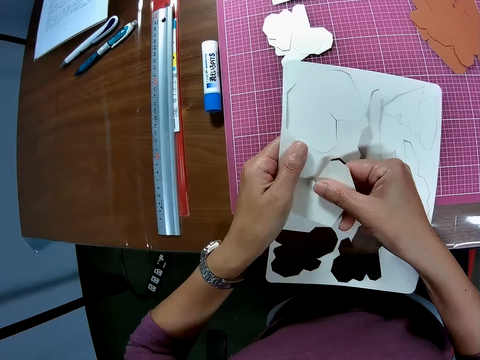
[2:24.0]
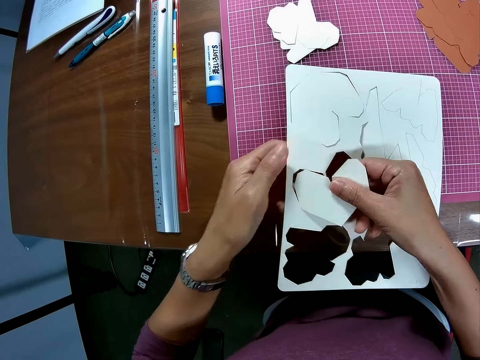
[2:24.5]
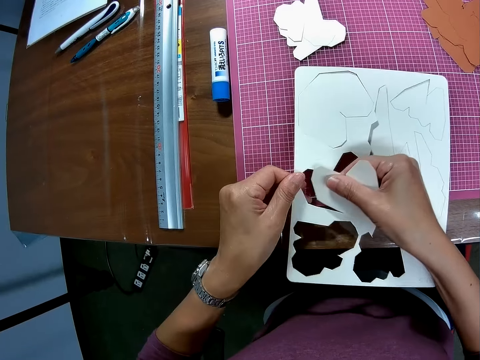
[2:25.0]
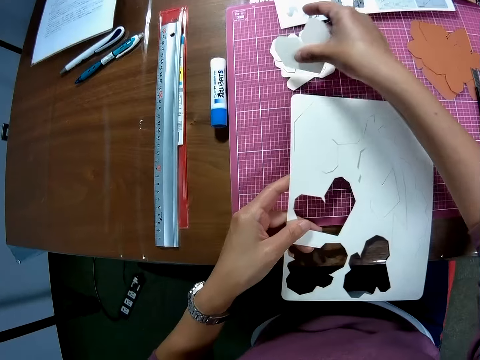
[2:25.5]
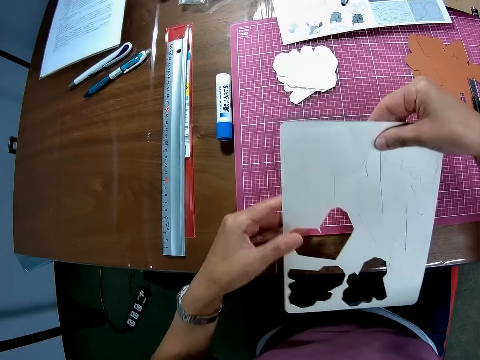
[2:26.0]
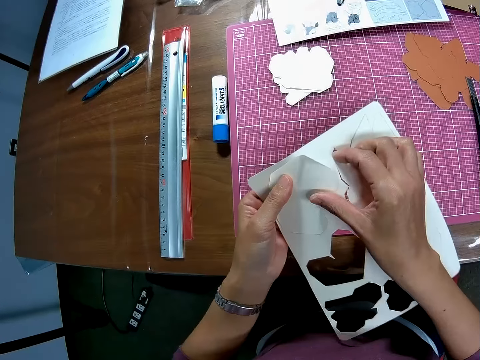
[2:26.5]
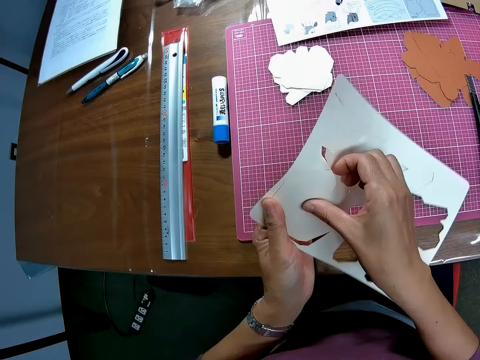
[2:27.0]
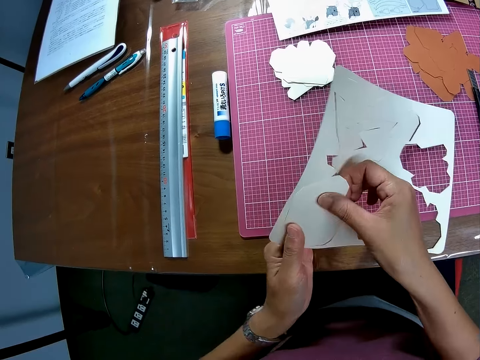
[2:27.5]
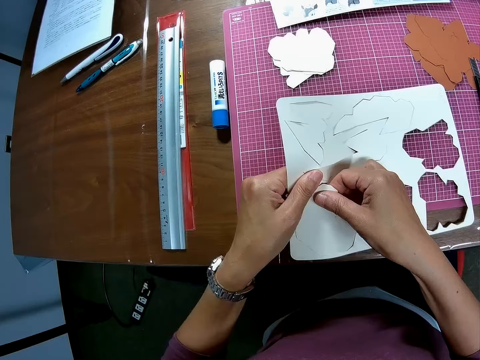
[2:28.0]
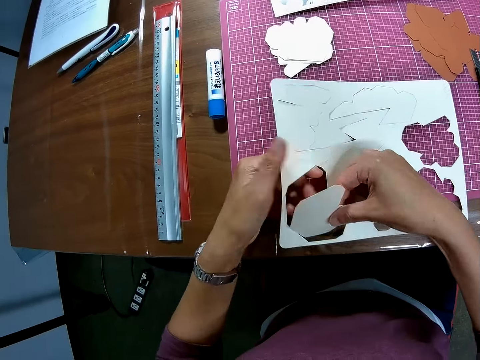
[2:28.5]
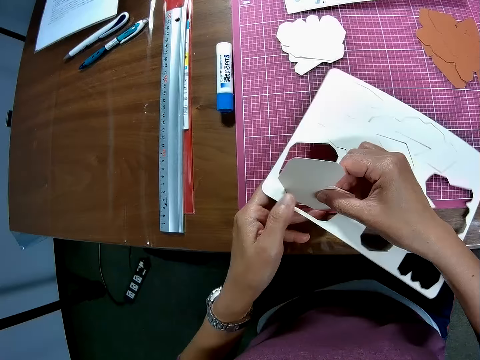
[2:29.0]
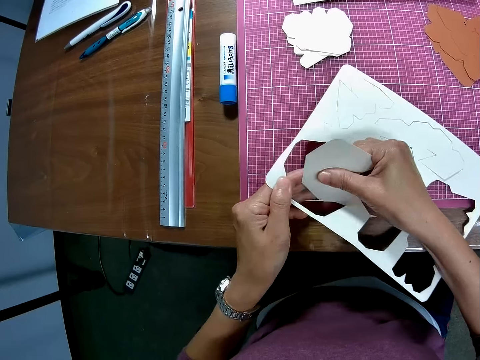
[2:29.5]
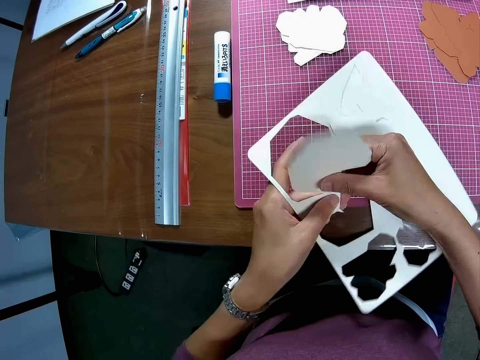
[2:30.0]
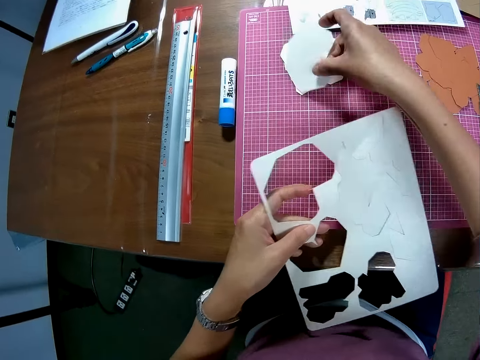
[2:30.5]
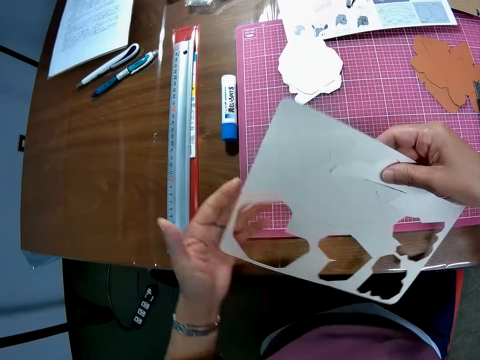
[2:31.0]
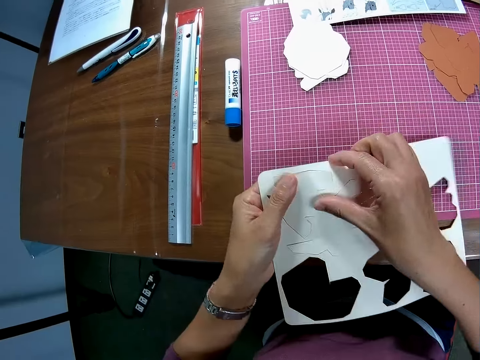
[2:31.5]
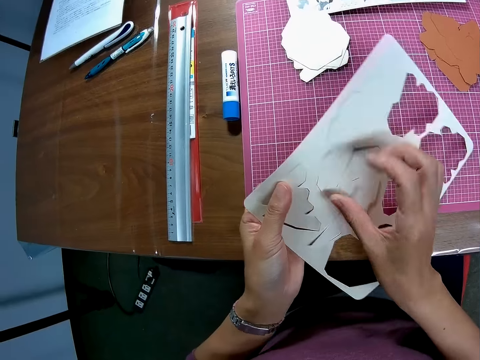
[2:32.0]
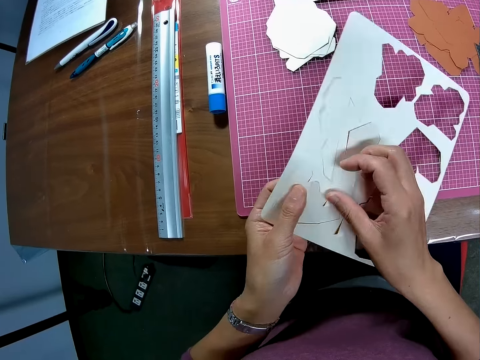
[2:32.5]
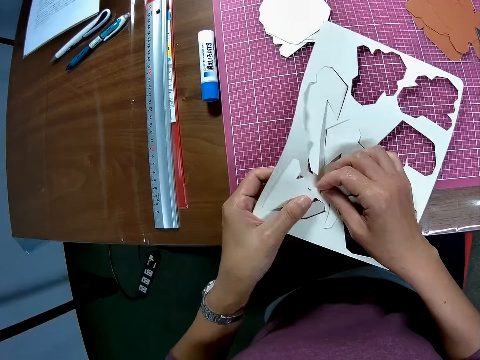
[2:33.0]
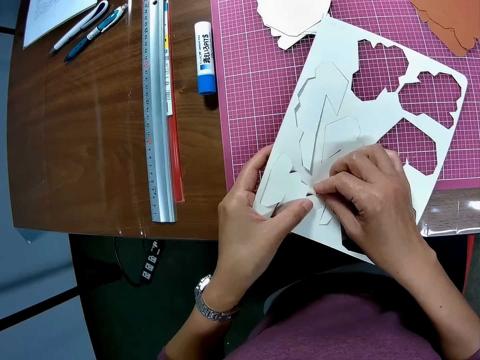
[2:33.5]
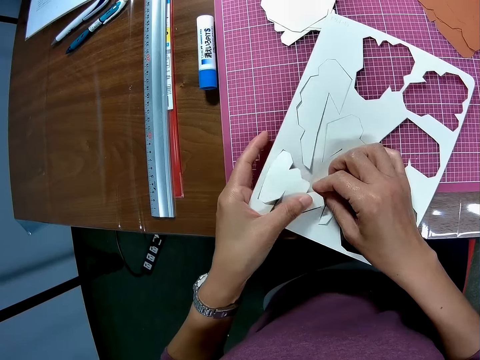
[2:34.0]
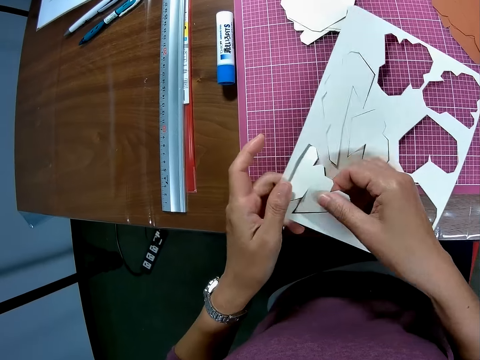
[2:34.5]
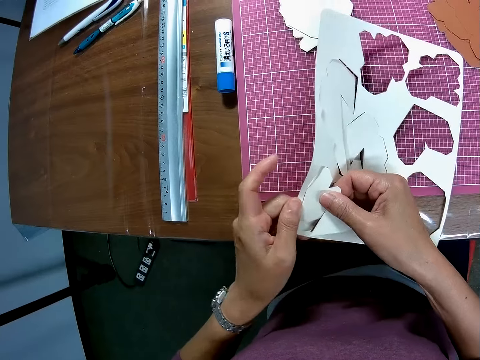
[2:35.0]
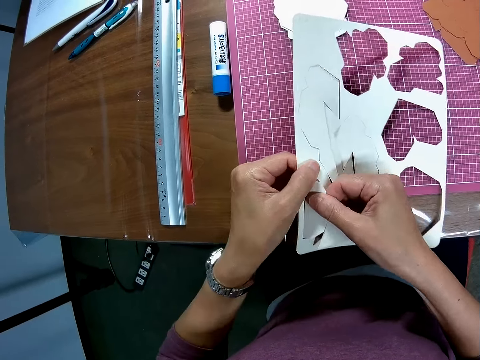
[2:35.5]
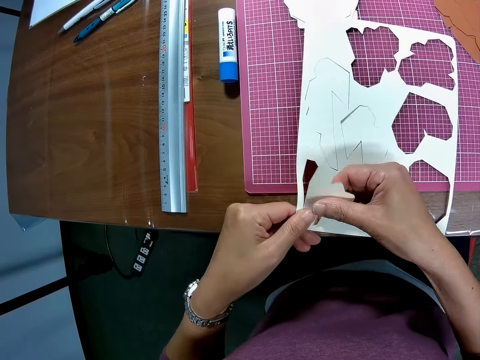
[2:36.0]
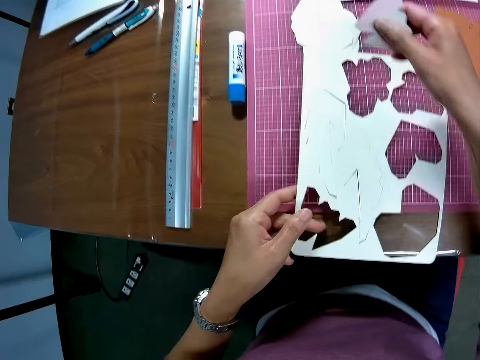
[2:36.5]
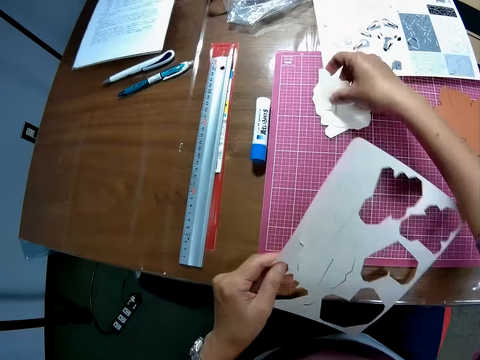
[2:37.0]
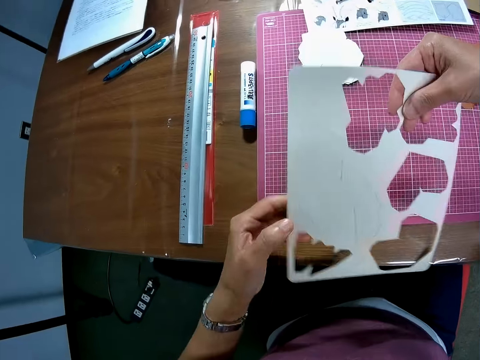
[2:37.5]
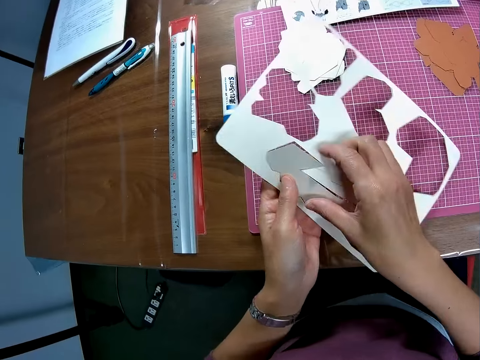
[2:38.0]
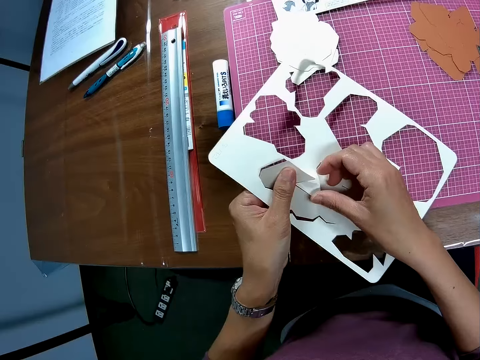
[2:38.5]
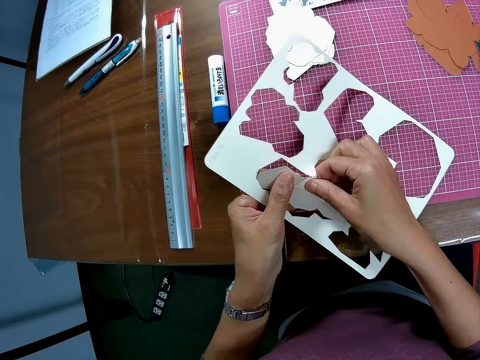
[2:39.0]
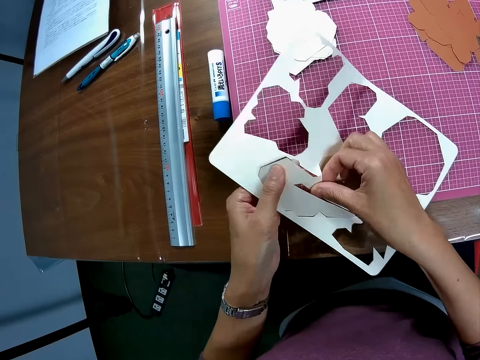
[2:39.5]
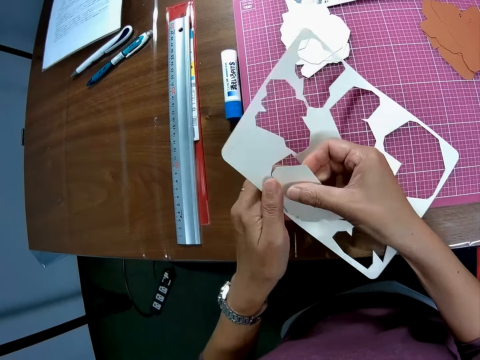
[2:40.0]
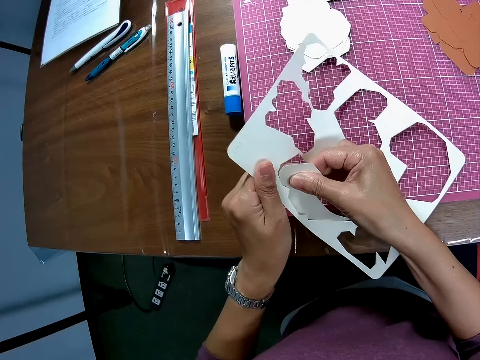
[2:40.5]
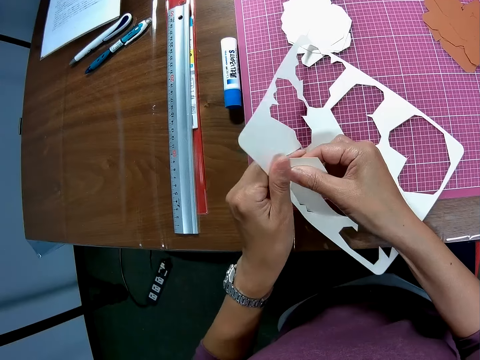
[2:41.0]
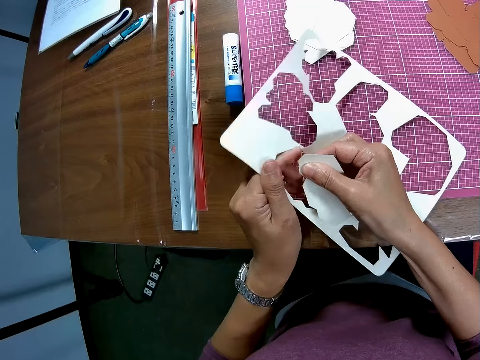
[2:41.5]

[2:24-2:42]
The camera wearer drops the piece of white colored craft on the cutting mat. They remove another piece of craft from the white colored craft. They drop the piece of white colored craft on the cutting mat. They remove another piece of craft from the white colored craft. They drop the piece of white colored craft on the cutting mat. They remove another piece of craft from the white colored craft.

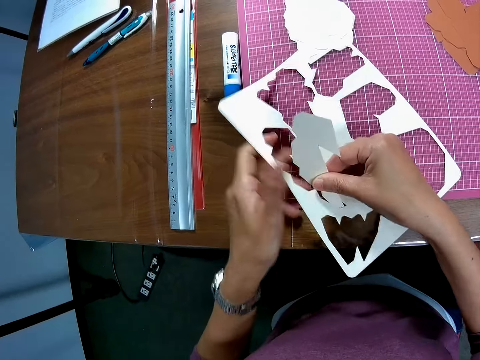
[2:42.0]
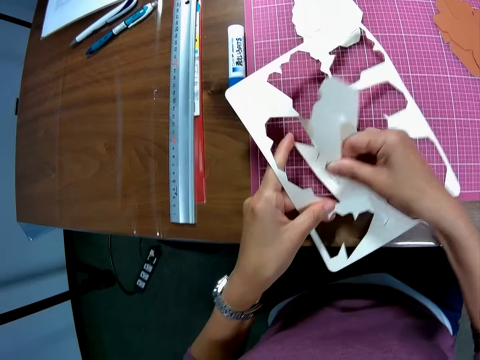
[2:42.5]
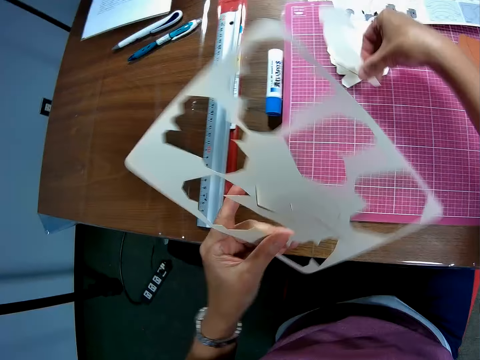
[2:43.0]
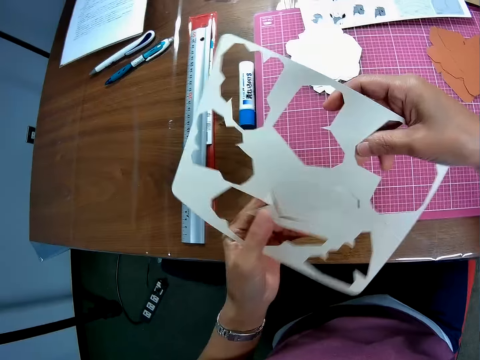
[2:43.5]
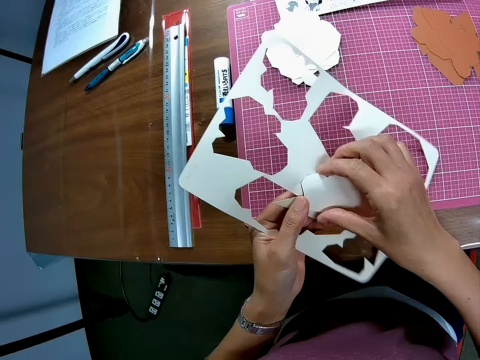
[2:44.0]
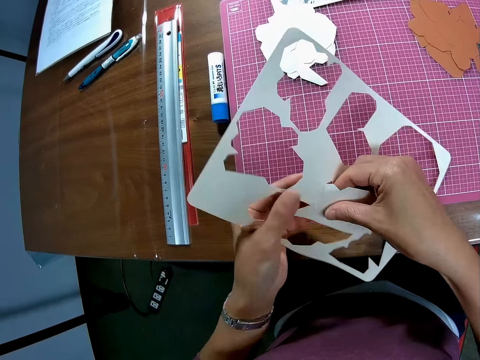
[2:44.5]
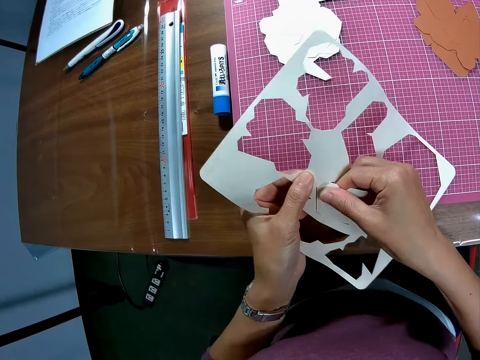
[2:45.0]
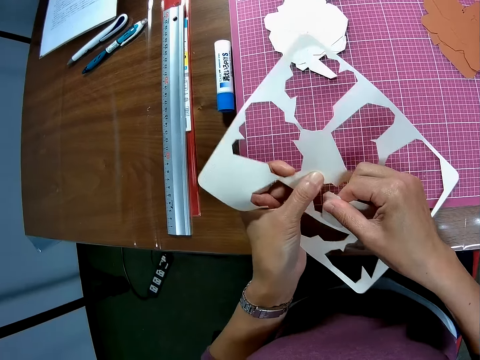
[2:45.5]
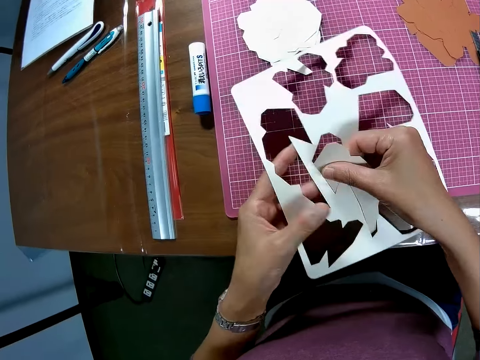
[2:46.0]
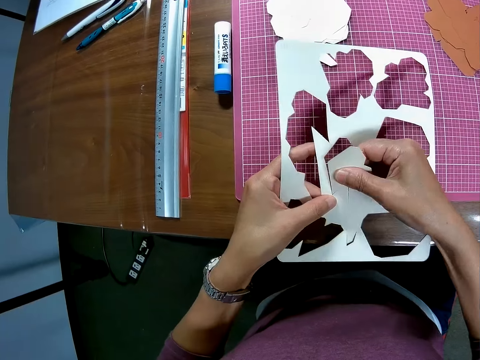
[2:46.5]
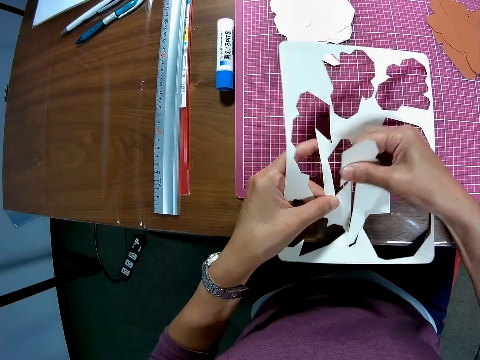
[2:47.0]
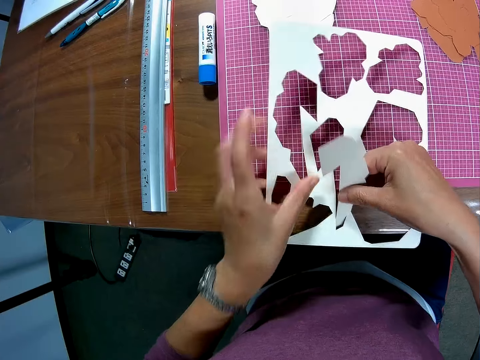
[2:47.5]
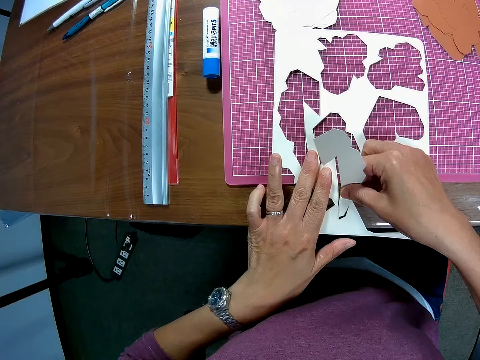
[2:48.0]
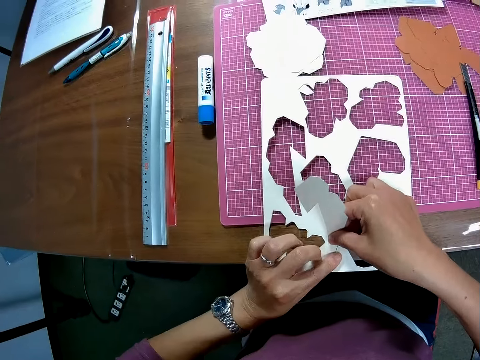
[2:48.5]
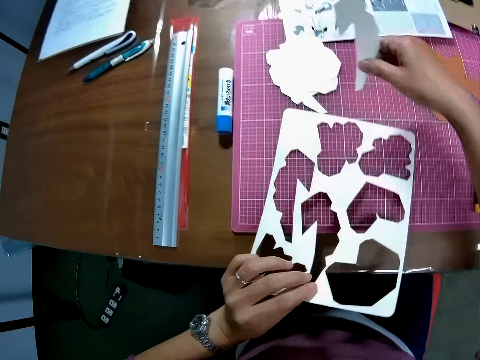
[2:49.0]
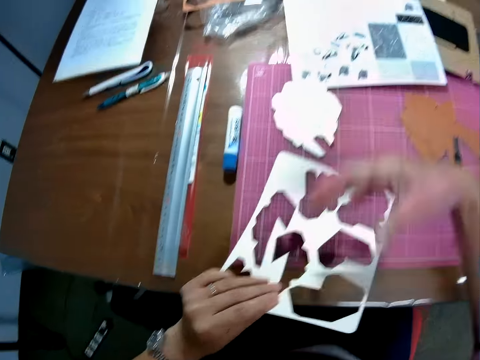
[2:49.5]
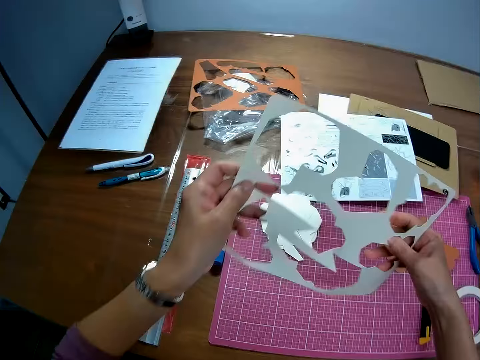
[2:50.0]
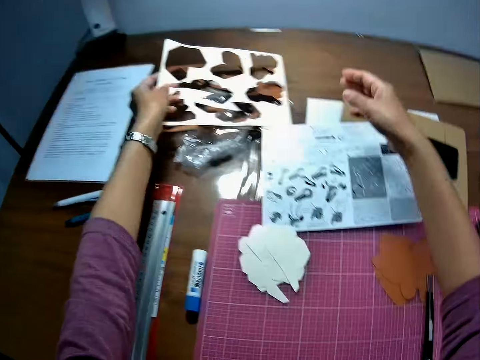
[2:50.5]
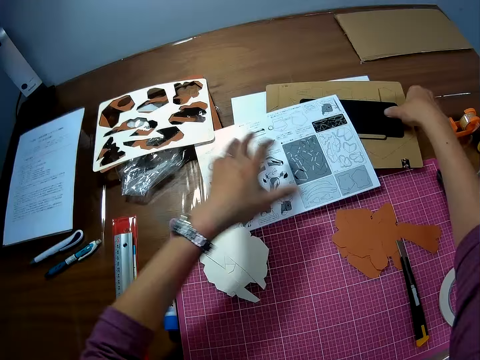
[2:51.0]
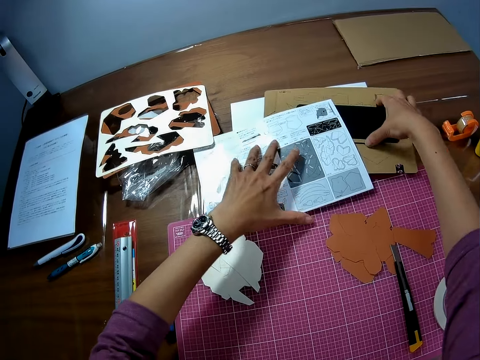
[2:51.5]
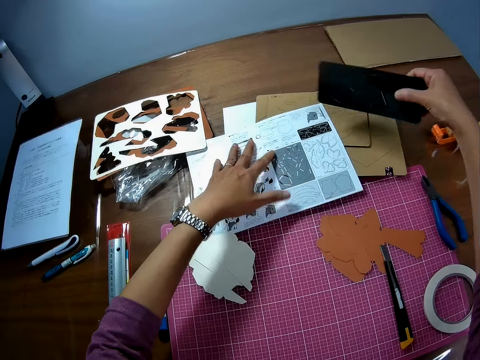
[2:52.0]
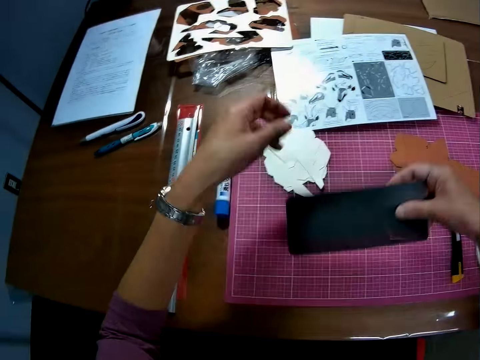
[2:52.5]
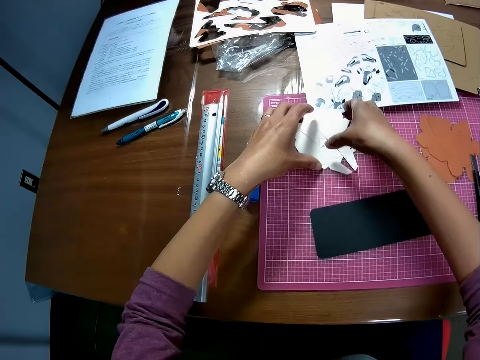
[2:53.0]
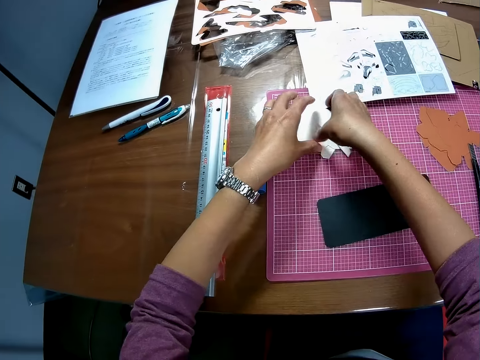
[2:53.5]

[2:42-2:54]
The camera wearer drops the piece of white colored craft on the cutting mat. They remove another piece of craft from the white colored craft. They drop the white colored craft on the cutting mat. They drop the piece of white colored craft on the cutting mat. They pick the white colored craft from the cutting mat. They drop the white colored craft on the polythene on the table. They pick the black colored craft from the craft. They drop the black colored craft on the cutting mat. They adjust the pieces of white colored craft on the cutting mat.
